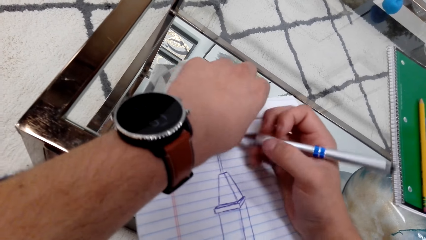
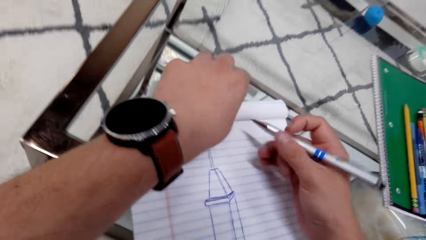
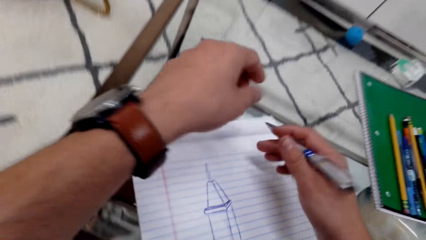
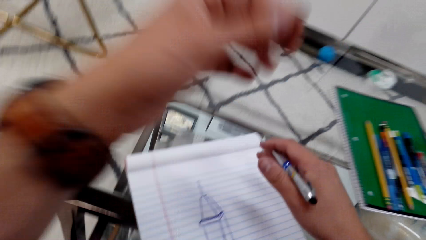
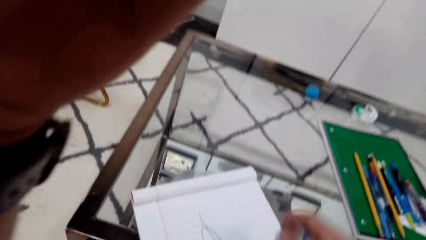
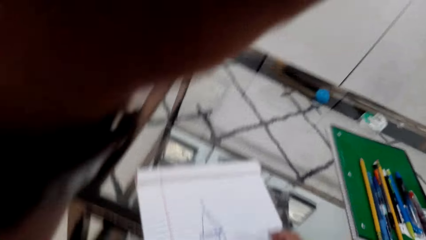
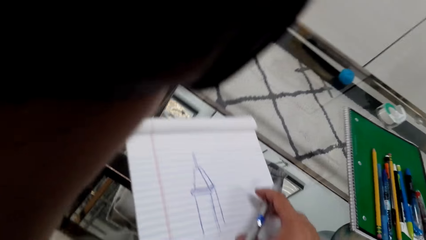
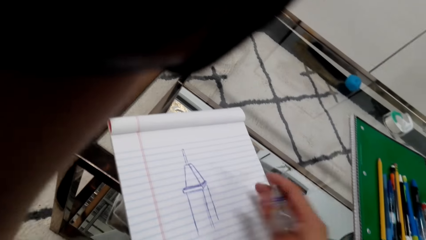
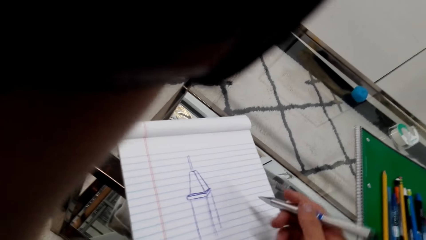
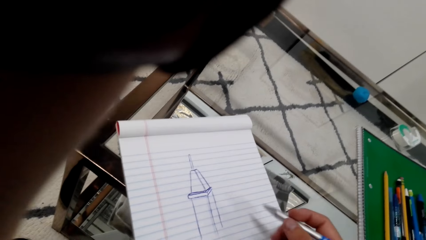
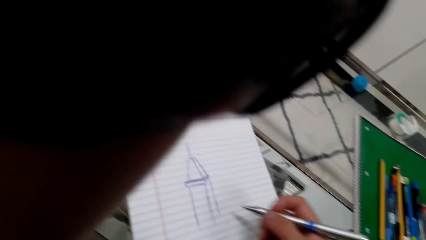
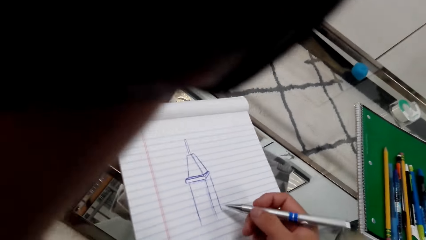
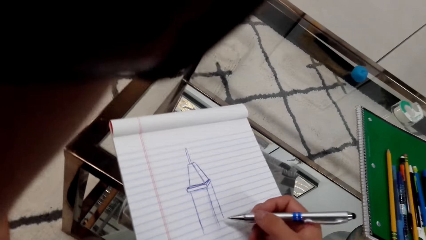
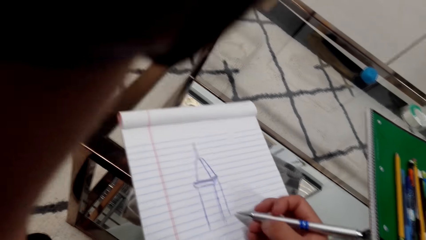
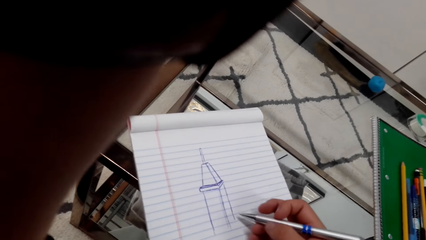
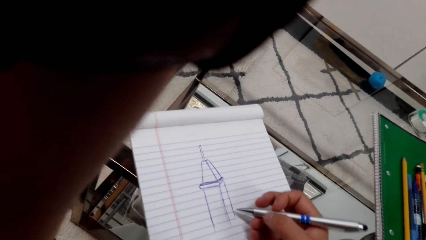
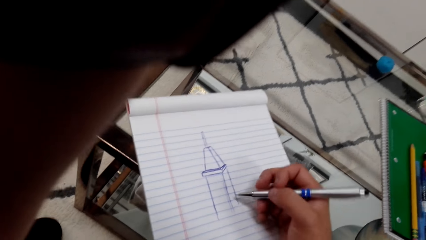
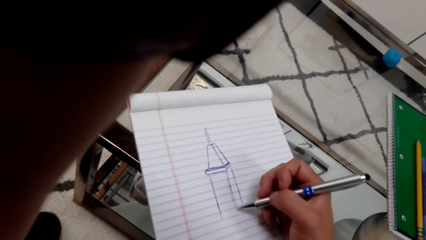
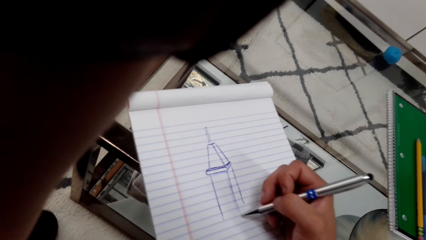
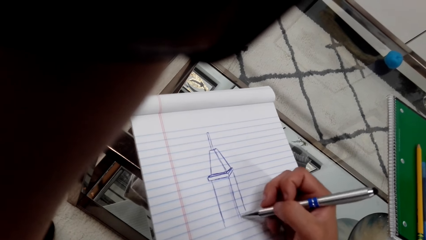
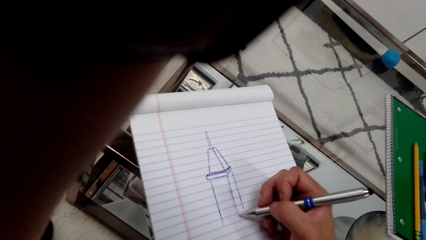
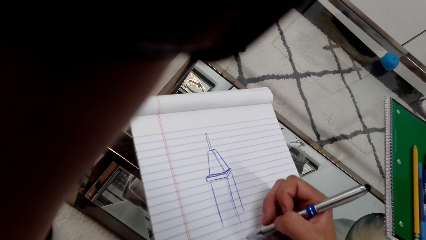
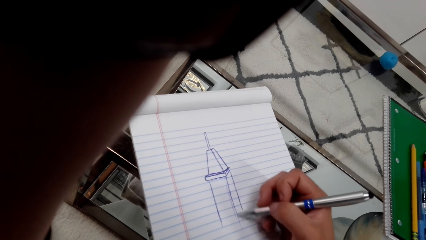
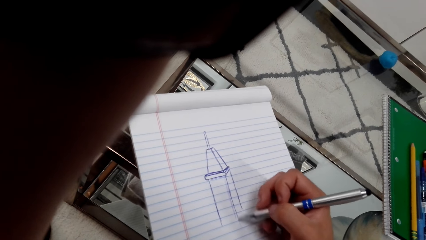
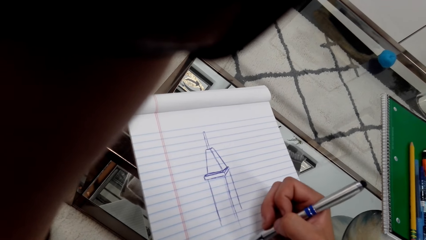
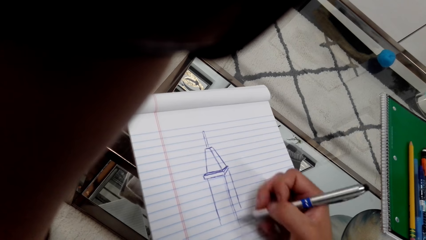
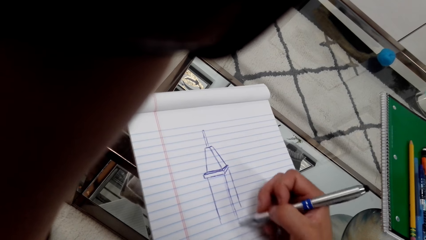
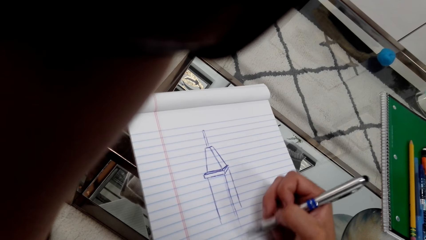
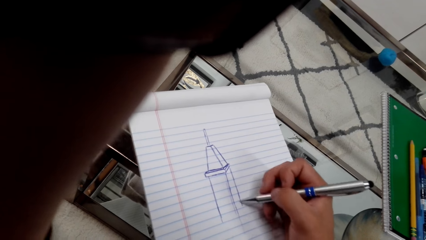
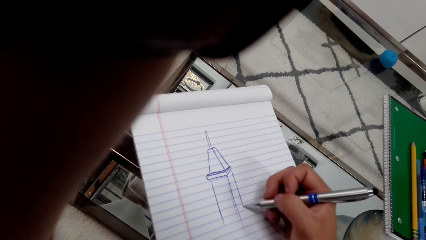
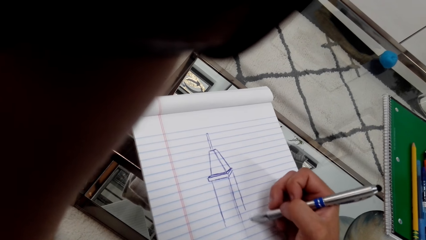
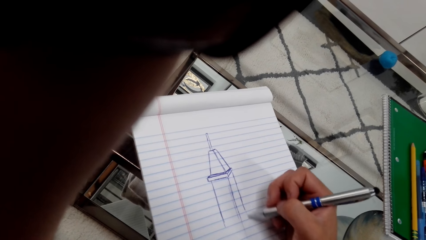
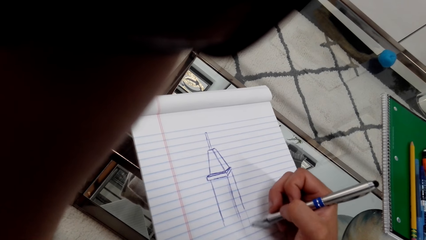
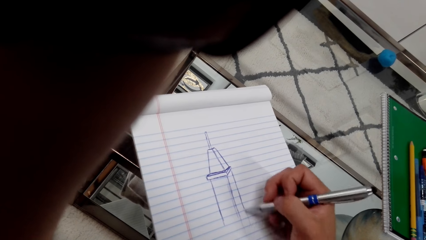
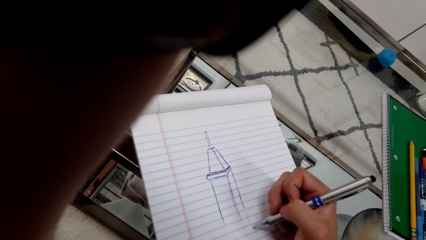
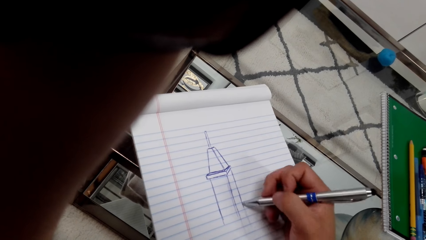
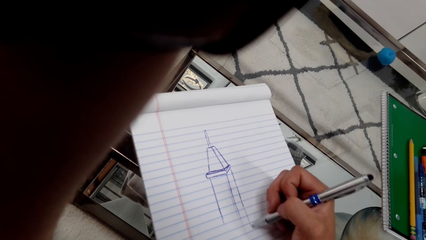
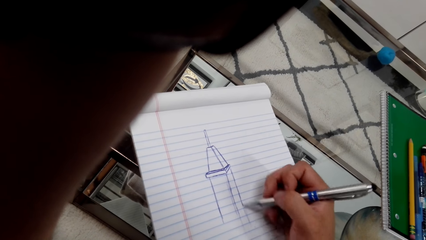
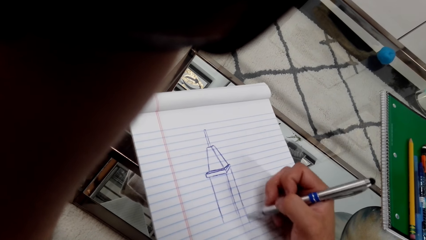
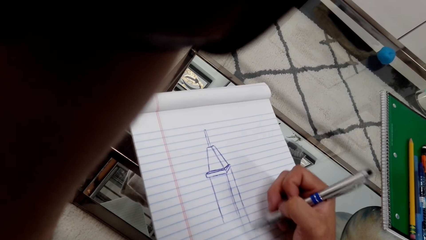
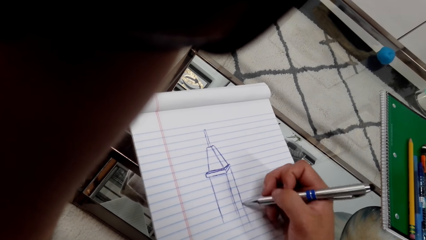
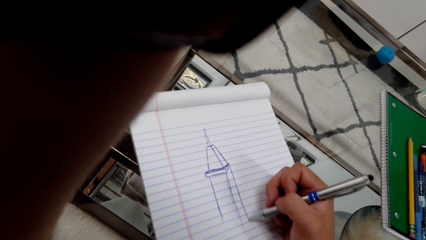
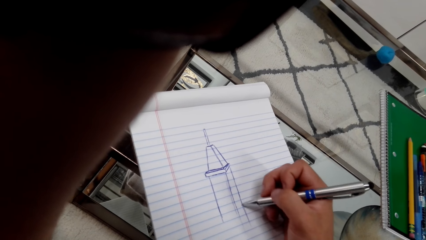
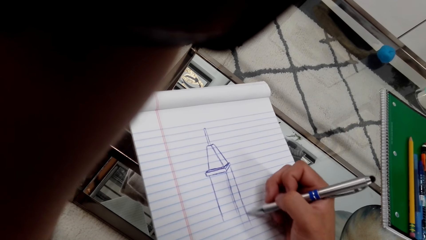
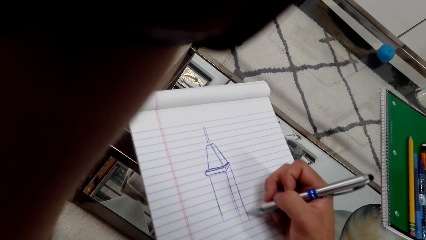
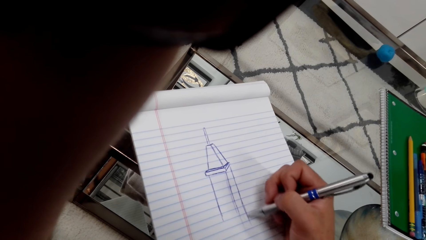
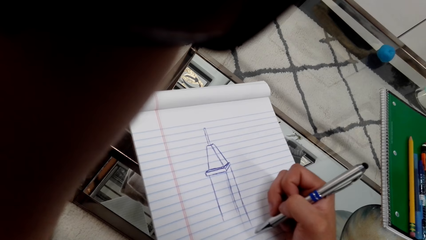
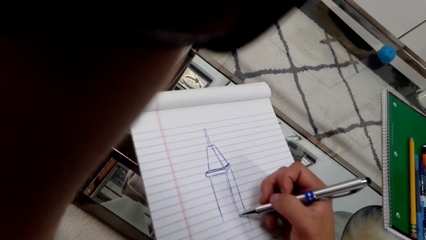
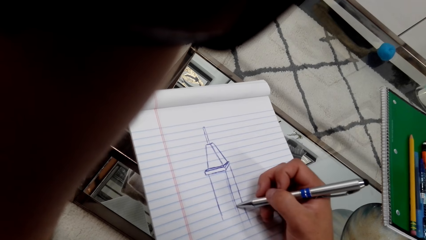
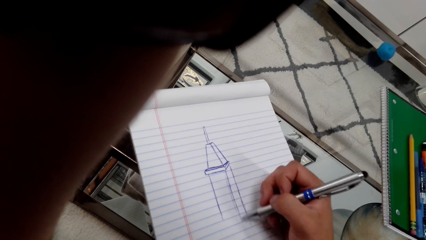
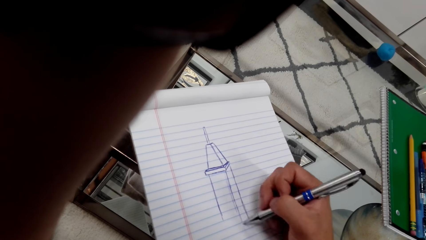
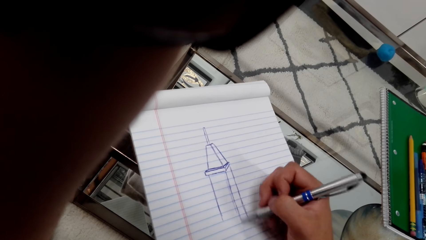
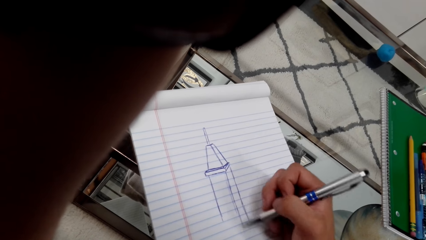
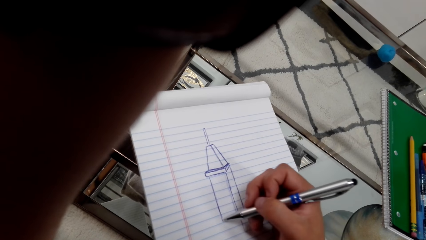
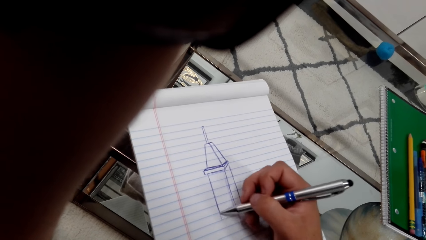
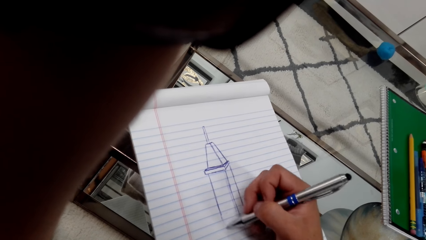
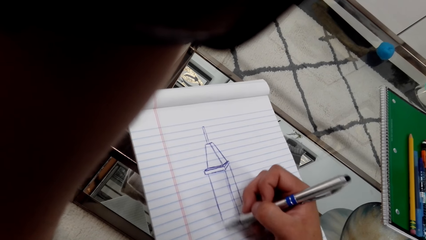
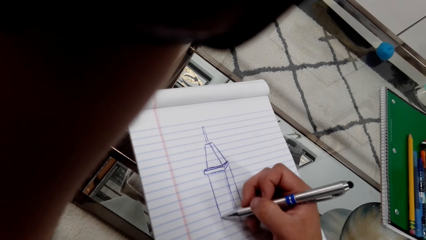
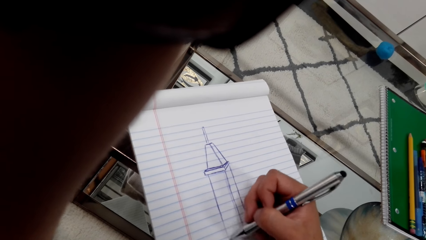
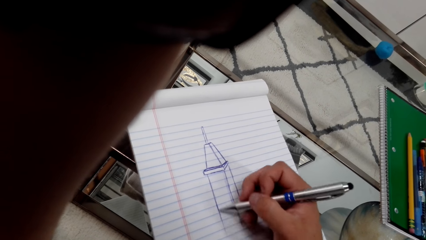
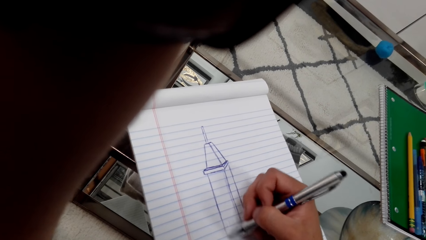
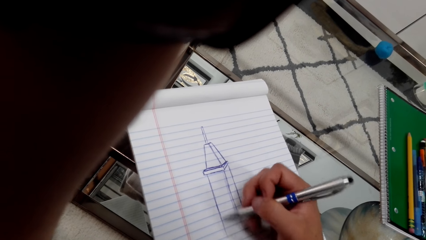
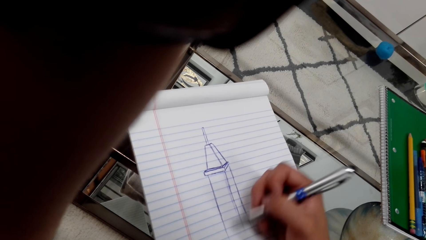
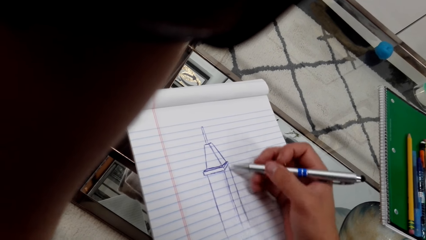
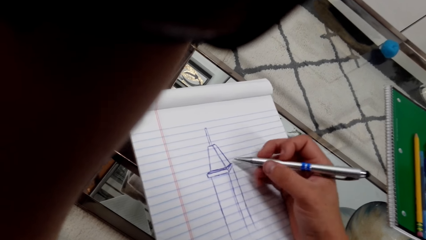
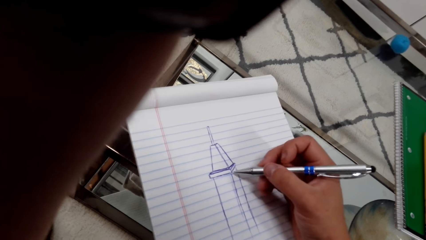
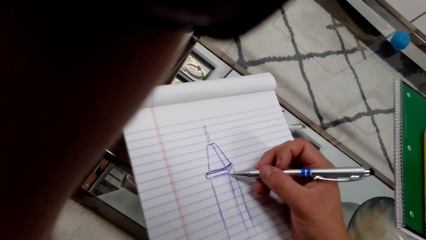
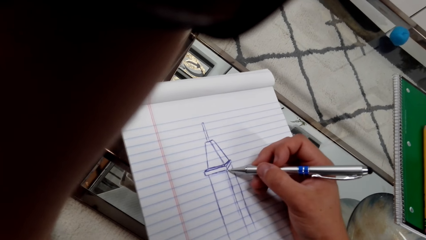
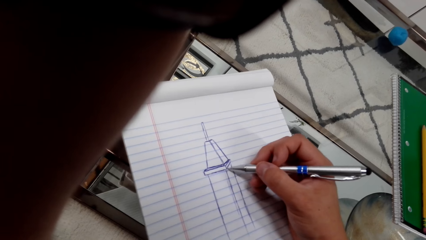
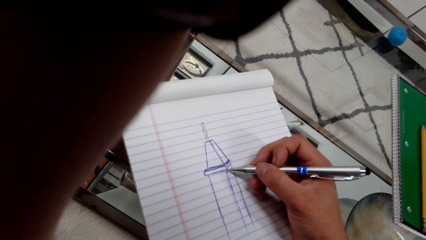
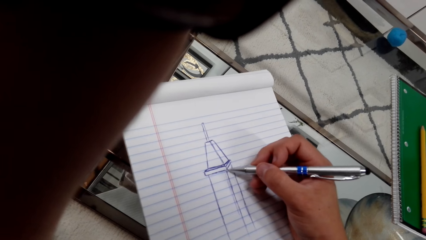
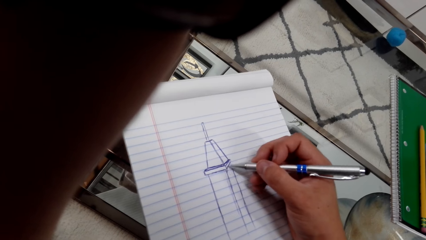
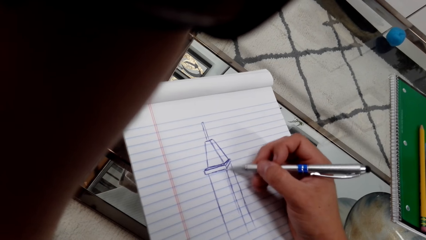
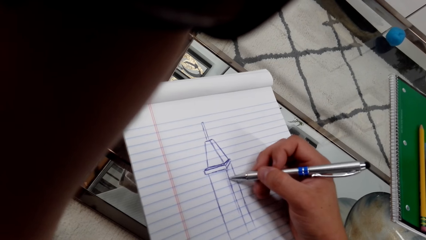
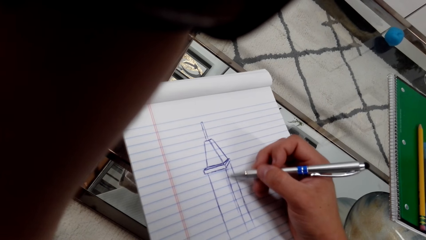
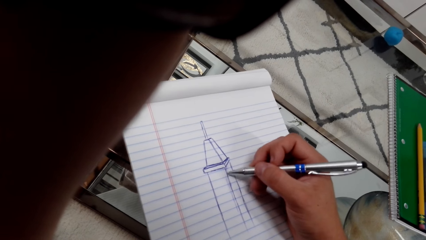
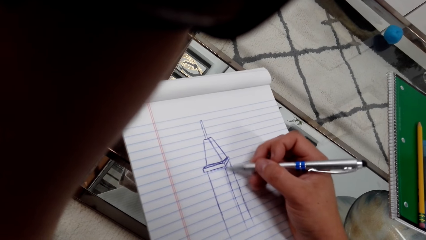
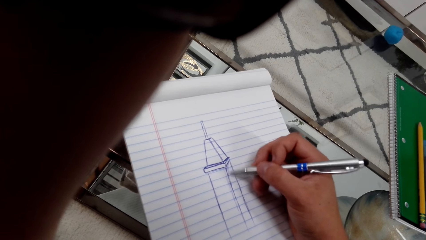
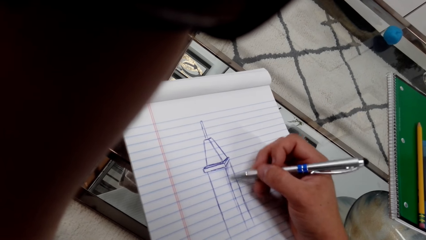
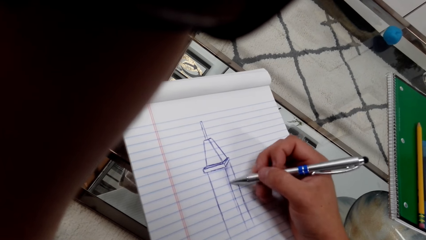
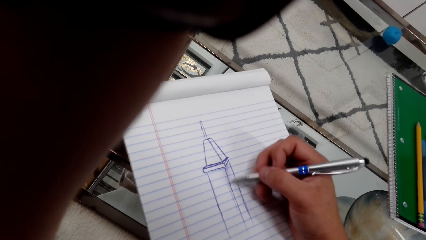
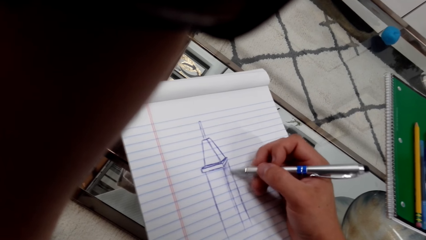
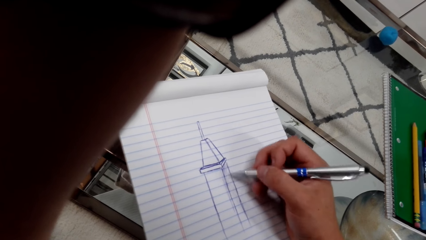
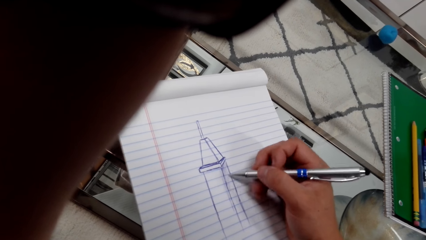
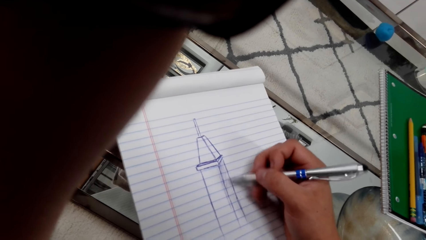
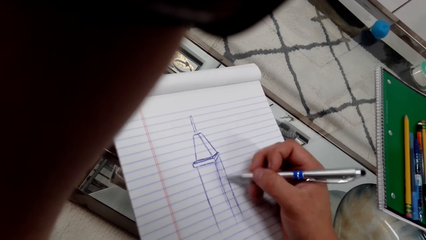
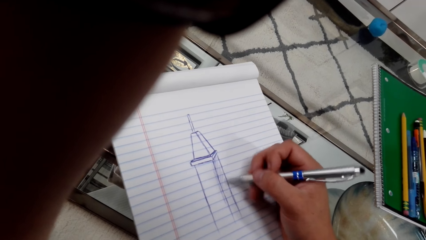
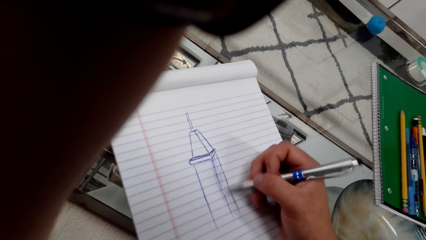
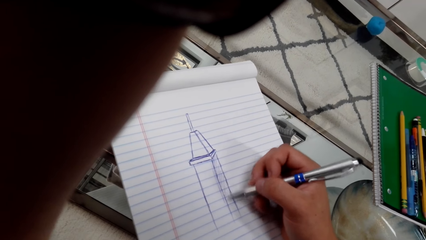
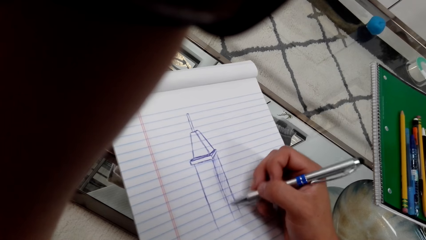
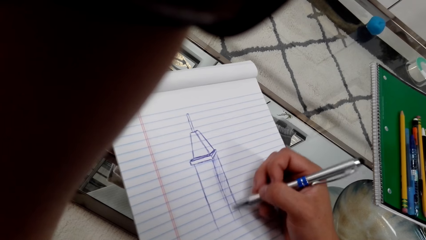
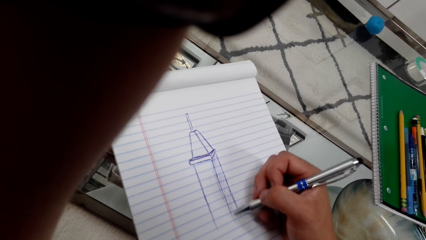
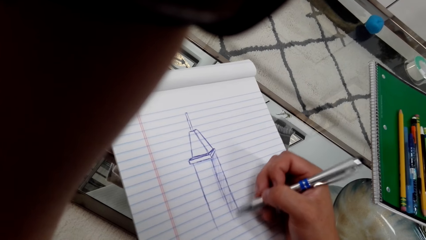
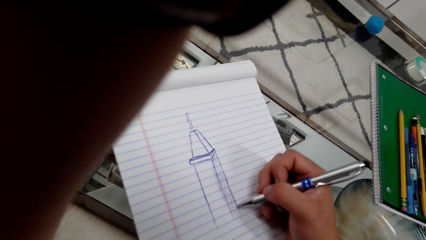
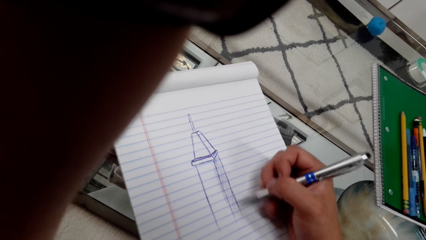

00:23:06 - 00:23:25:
The camera wearer handles a camera. They draw on a book with a pen repeatedly.
